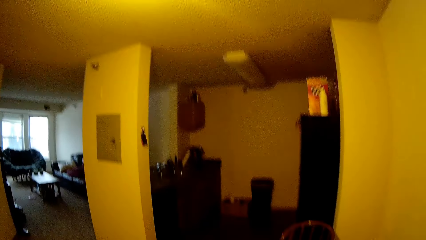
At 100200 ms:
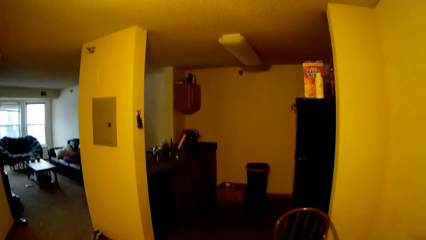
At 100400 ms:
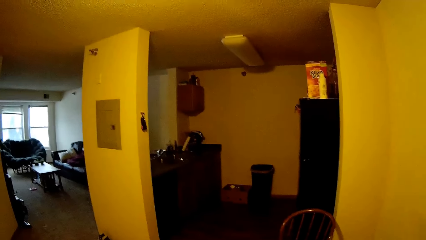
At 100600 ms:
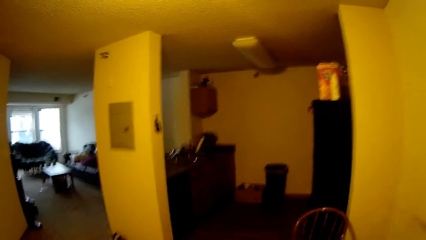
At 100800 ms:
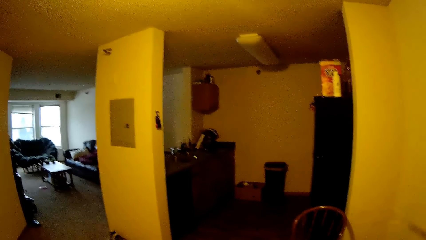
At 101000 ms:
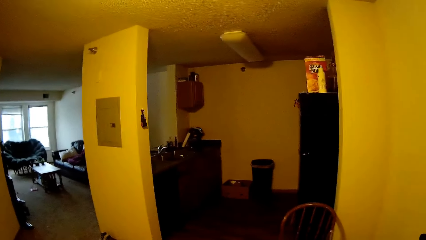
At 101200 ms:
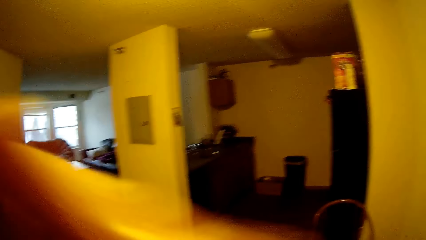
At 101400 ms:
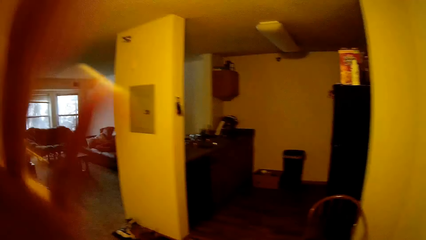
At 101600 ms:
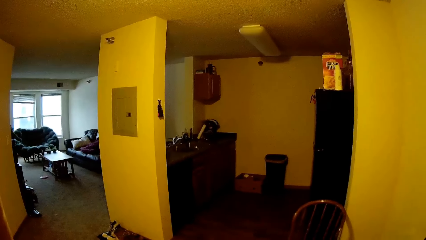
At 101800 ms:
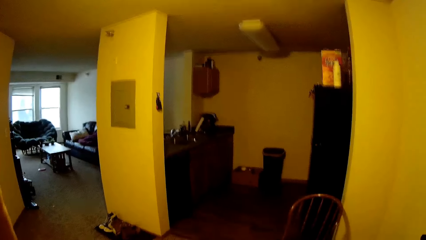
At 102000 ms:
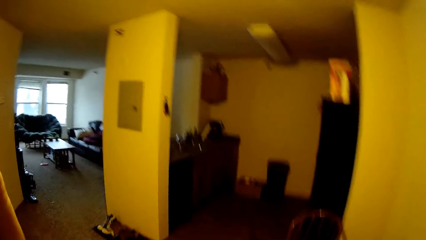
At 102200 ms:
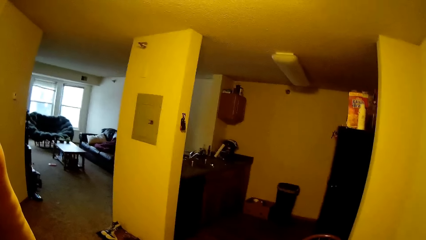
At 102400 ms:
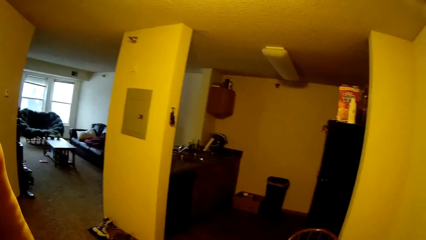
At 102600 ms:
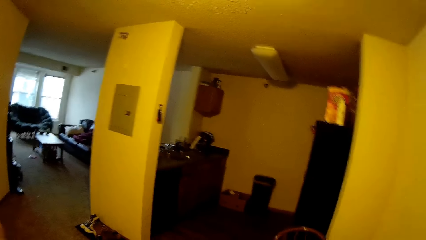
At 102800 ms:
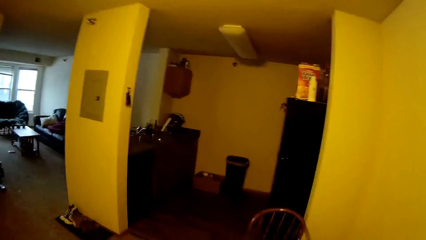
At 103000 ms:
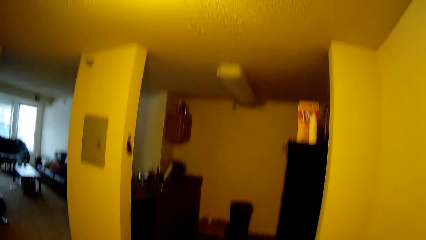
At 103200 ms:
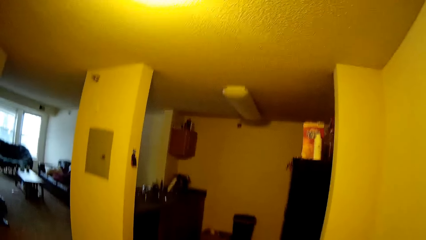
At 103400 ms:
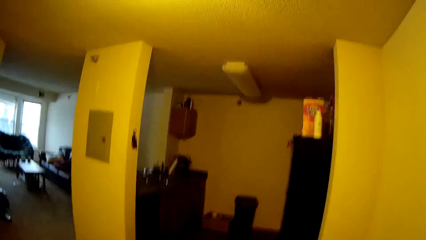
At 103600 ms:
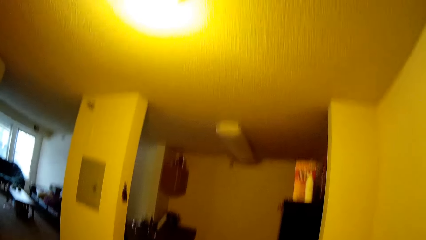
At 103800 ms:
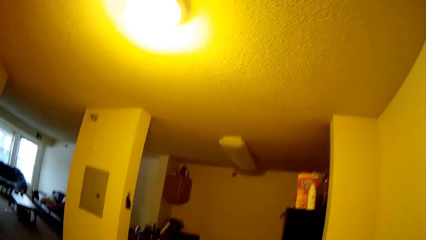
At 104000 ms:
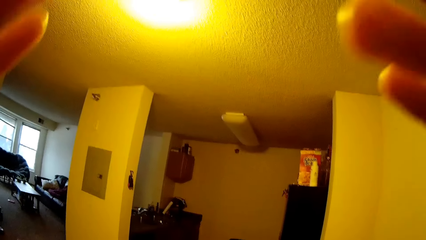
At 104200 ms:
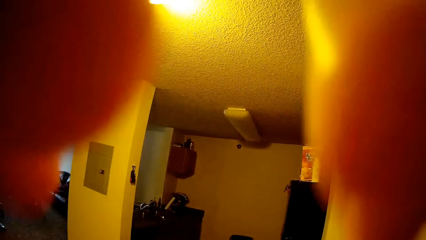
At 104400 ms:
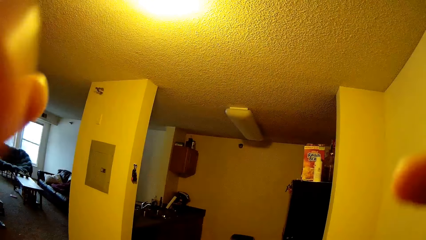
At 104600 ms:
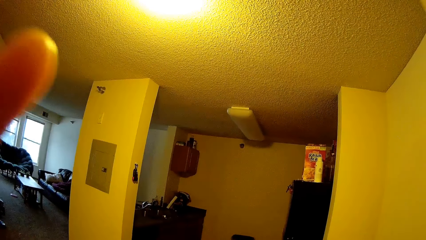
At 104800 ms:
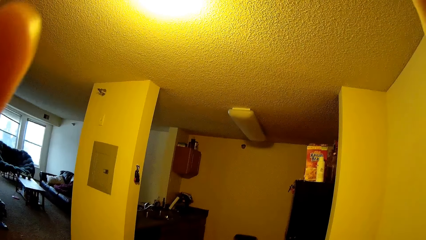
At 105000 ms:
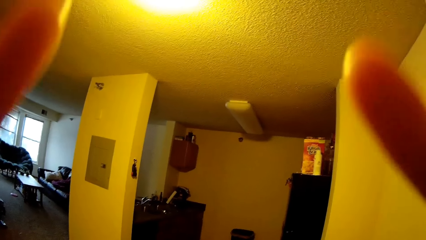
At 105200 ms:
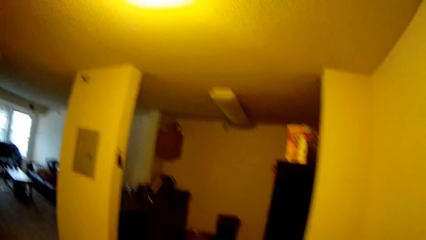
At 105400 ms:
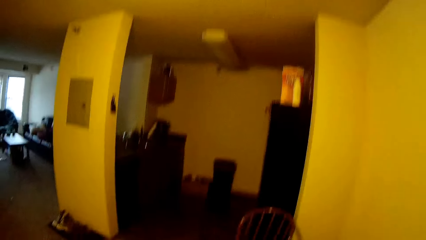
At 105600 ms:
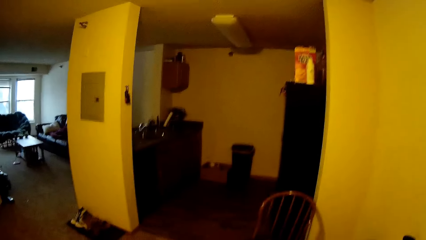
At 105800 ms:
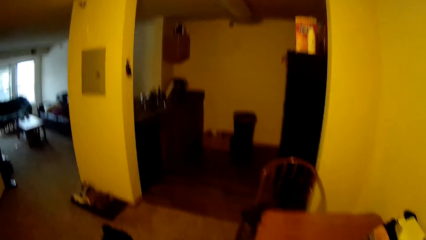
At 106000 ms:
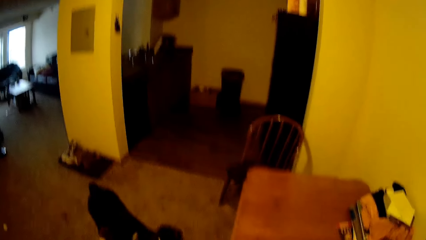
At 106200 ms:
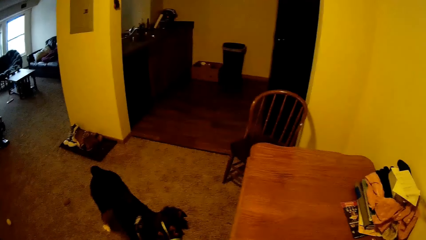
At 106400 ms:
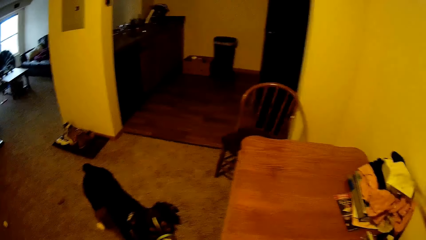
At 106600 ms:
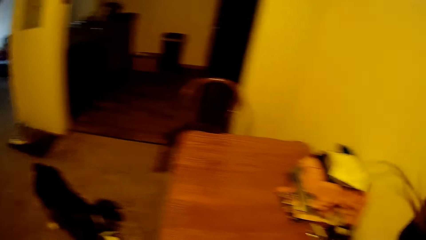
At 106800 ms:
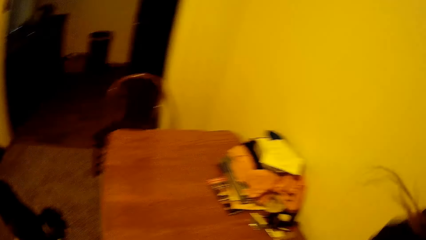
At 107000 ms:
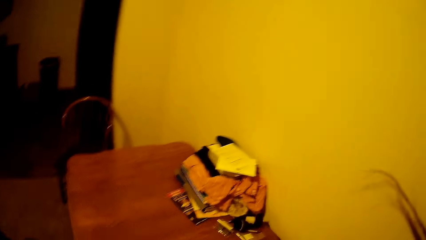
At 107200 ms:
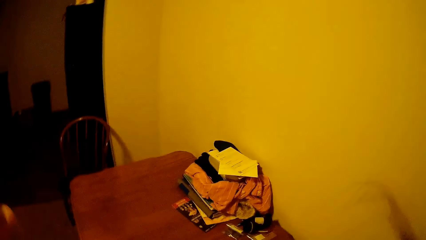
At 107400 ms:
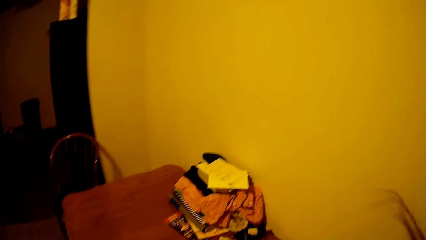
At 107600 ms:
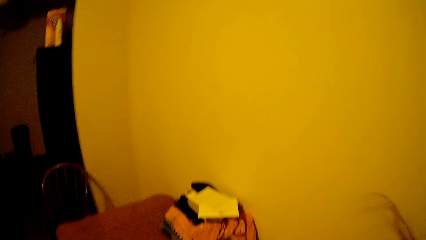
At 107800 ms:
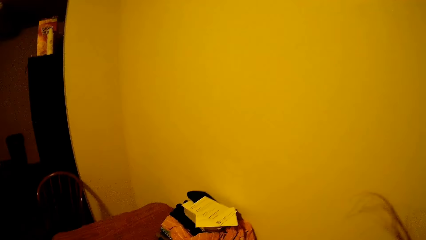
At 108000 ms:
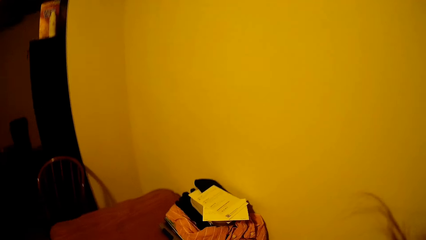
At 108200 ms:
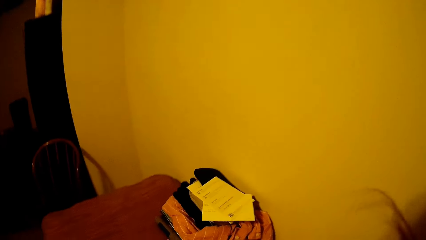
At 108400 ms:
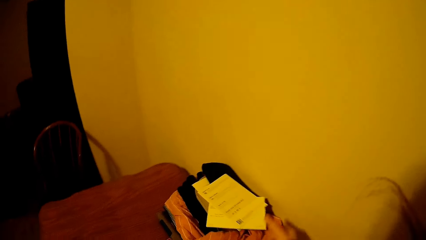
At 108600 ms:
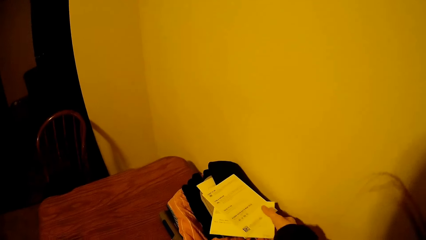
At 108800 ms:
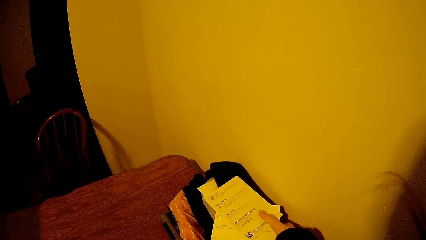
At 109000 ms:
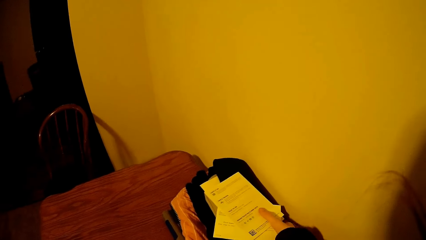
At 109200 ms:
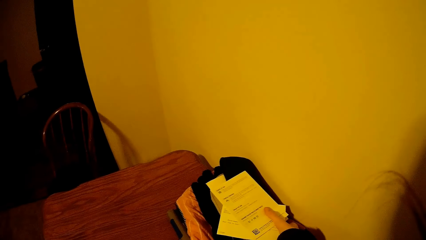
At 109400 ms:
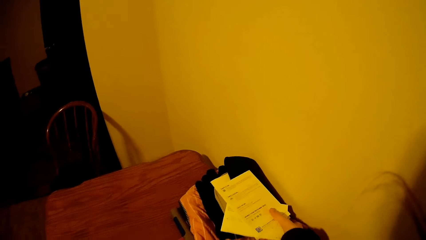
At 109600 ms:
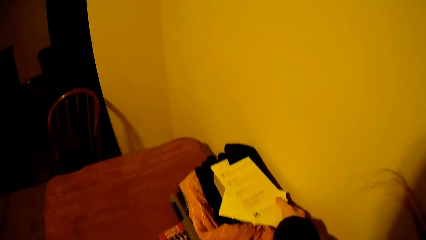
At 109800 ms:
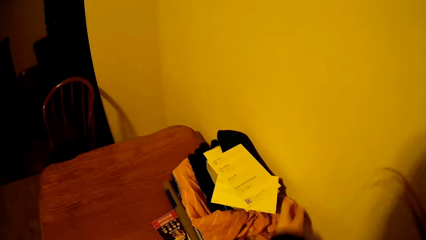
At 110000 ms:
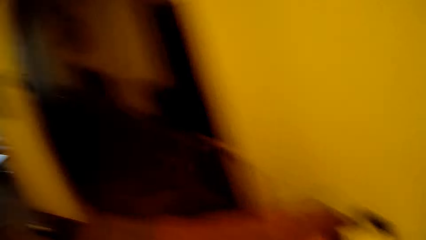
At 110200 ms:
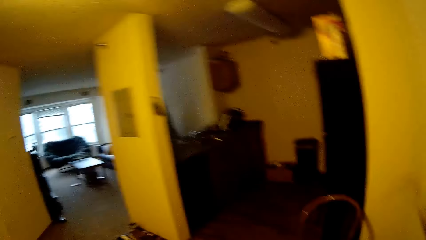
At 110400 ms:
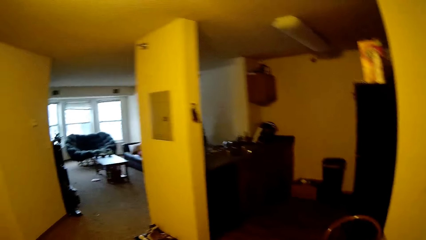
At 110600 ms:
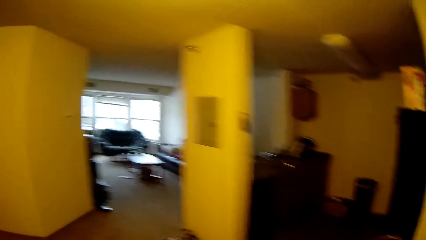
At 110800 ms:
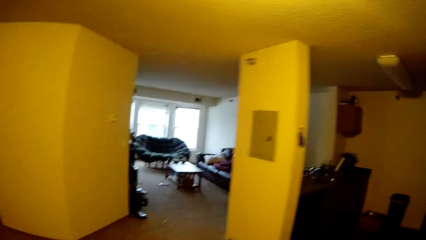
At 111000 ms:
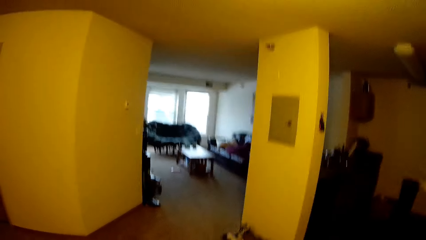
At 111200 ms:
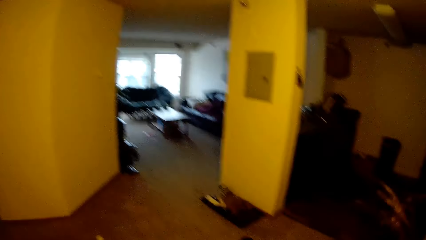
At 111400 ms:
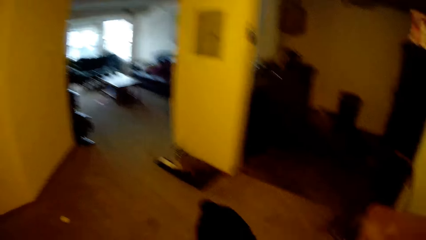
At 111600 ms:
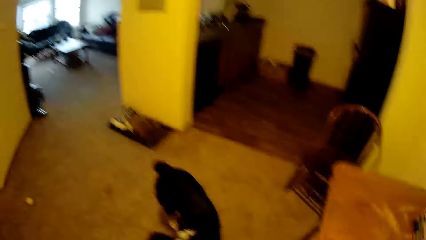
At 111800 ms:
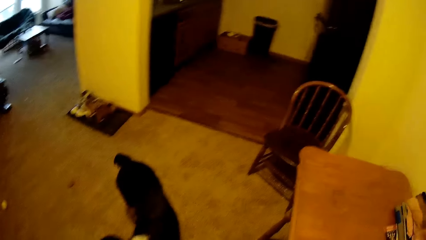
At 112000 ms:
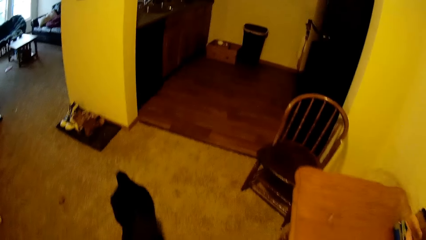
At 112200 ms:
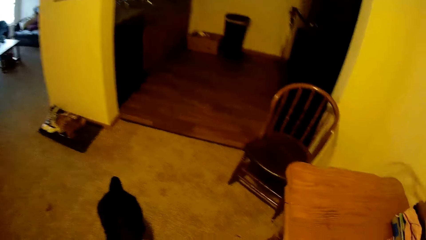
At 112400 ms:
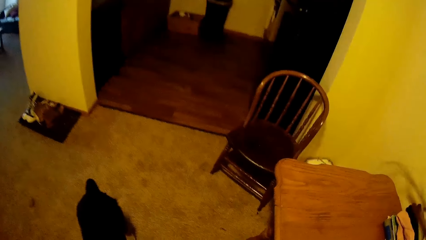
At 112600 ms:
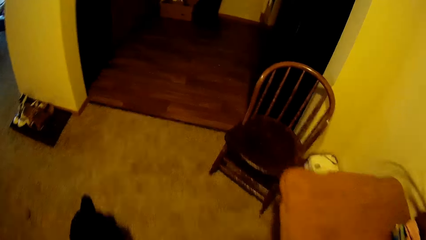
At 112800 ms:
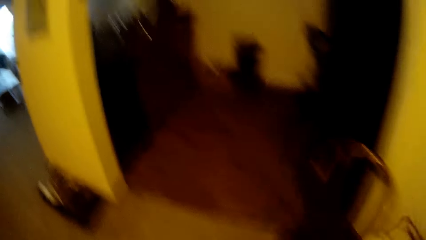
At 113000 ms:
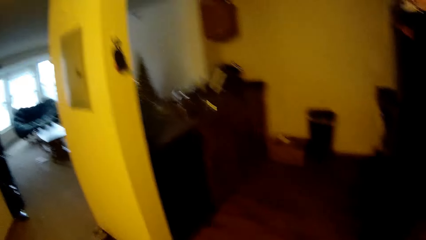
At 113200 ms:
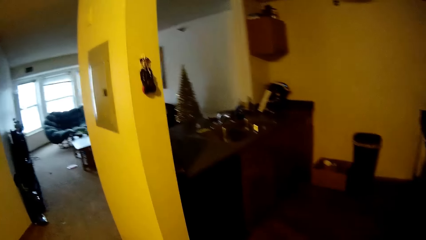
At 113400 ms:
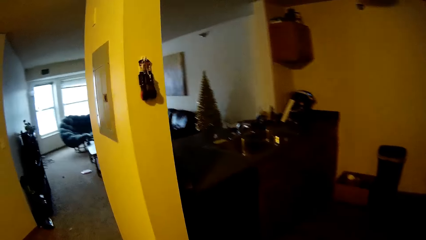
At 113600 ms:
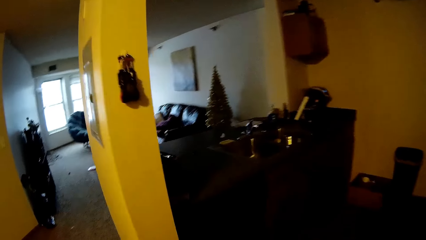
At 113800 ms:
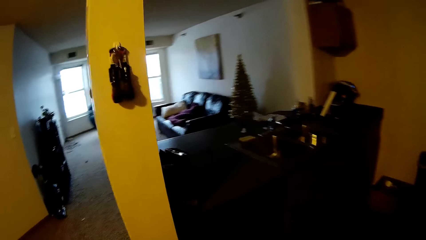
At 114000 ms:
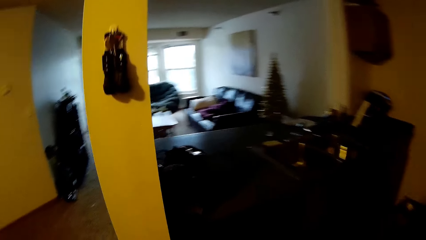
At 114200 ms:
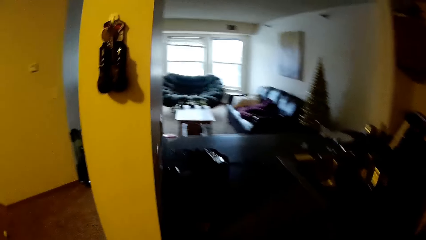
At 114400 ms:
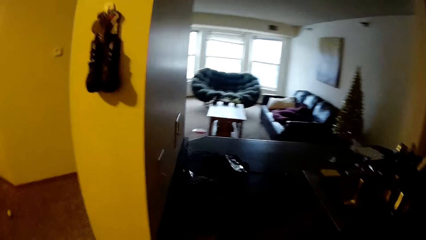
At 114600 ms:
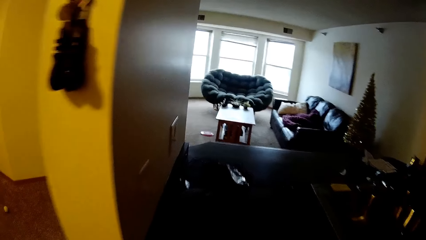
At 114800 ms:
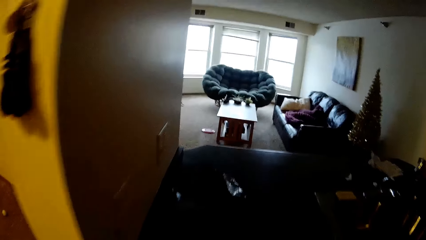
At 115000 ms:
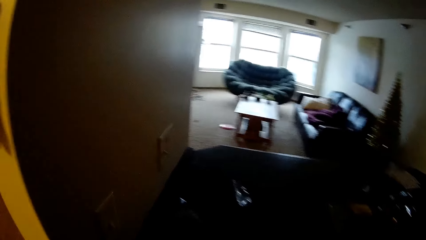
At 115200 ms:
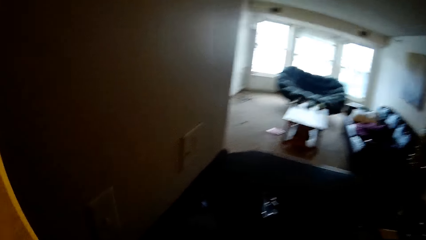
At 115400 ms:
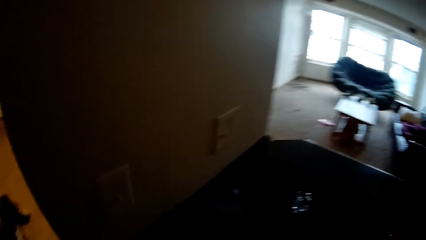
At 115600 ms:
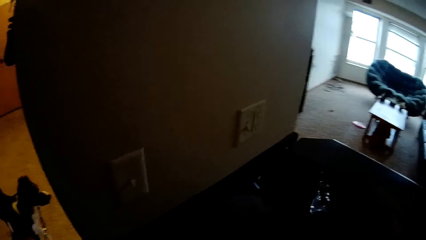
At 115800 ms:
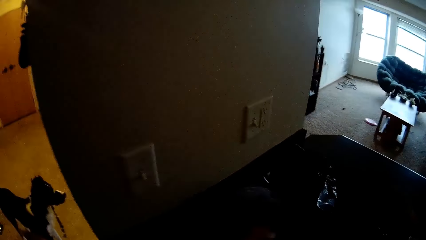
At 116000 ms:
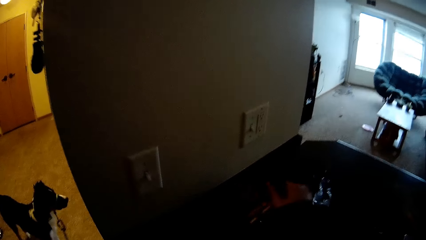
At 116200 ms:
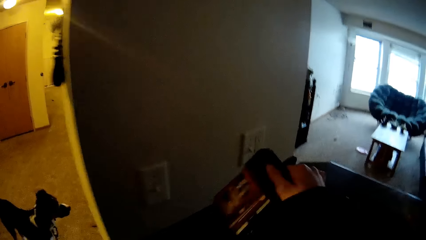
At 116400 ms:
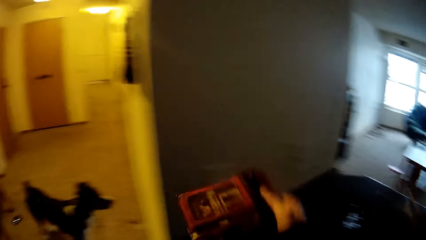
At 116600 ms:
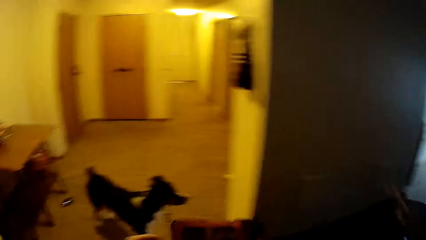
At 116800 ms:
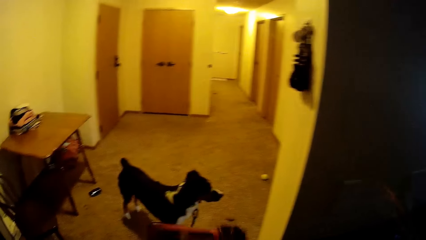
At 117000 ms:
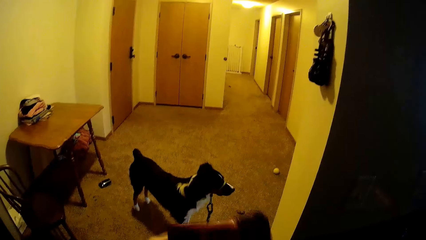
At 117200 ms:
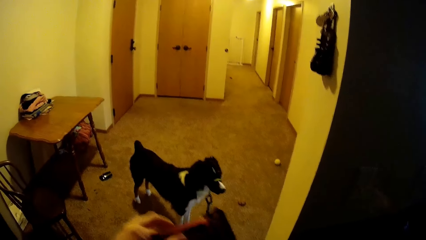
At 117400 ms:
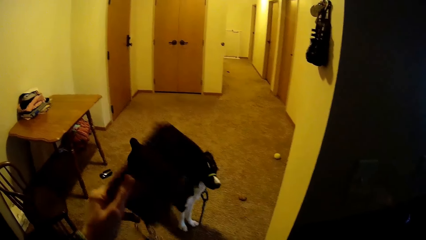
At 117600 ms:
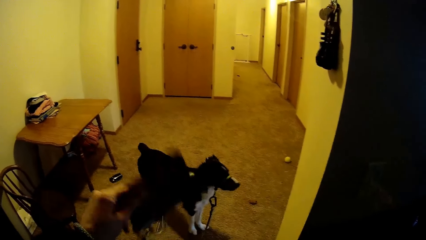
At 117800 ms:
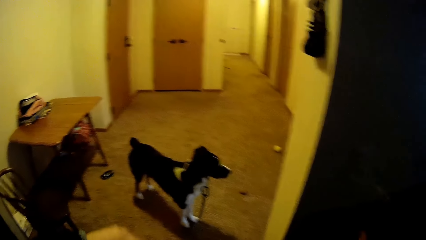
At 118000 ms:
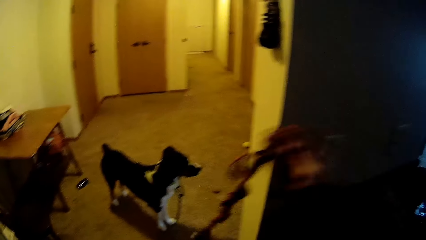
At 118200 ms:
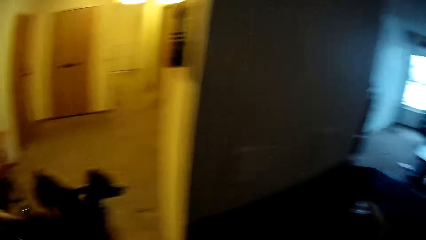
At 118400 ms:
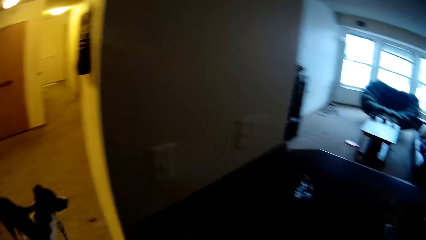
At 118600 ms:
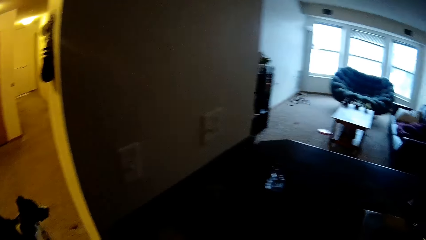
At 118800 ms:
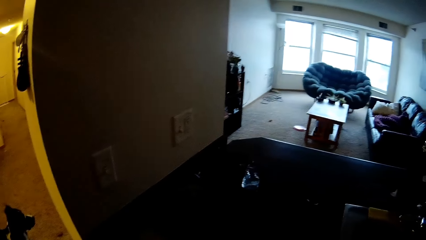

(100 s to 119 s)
The camera wearer lifts her hand. She holds a receipt. She walks to the kitchen counter. She picks up something from the counter. She looks at the dog.
